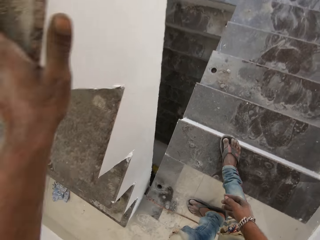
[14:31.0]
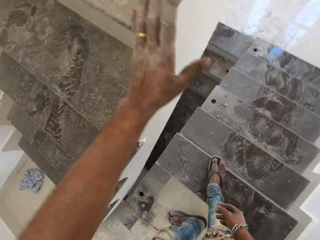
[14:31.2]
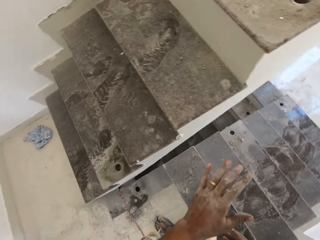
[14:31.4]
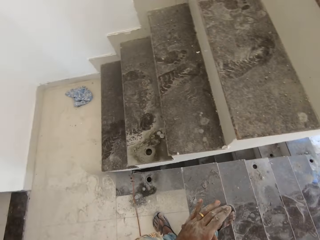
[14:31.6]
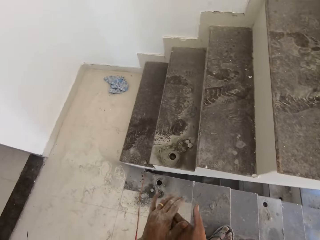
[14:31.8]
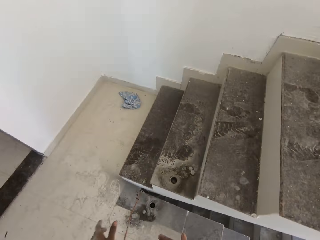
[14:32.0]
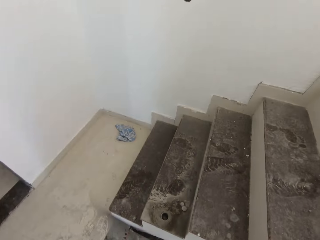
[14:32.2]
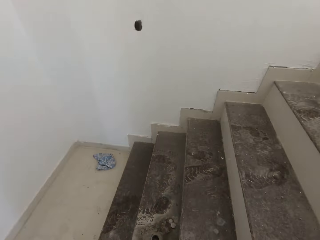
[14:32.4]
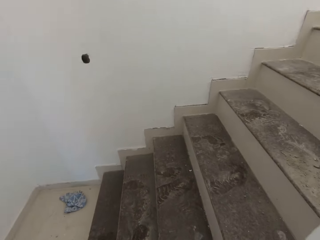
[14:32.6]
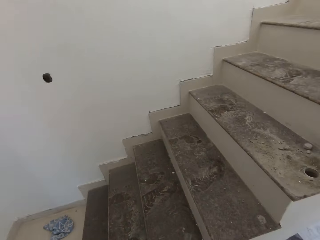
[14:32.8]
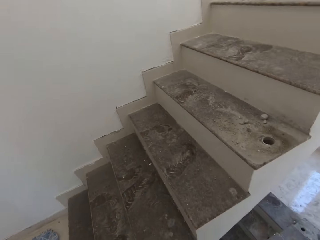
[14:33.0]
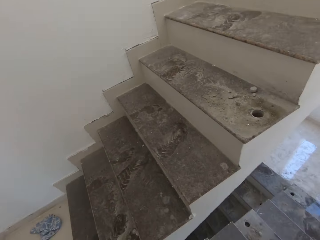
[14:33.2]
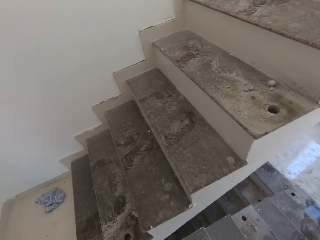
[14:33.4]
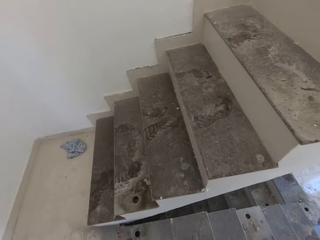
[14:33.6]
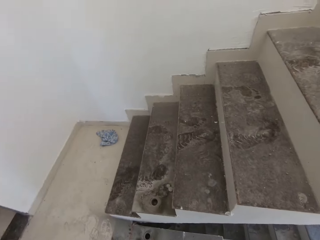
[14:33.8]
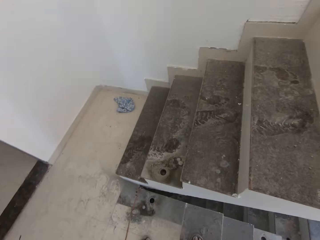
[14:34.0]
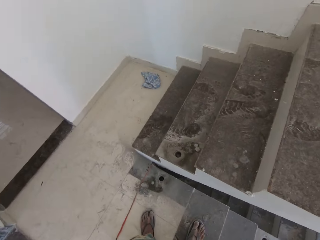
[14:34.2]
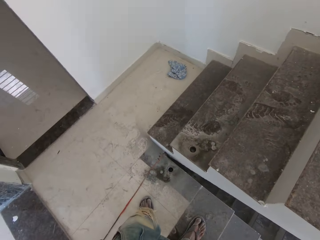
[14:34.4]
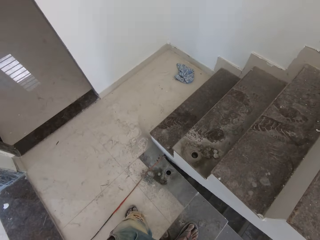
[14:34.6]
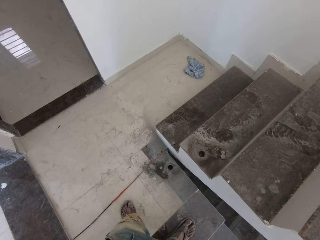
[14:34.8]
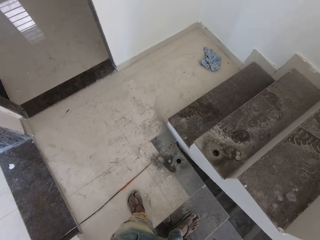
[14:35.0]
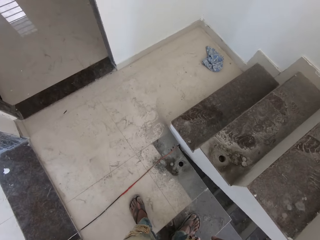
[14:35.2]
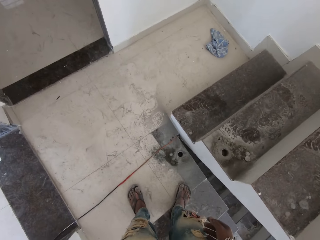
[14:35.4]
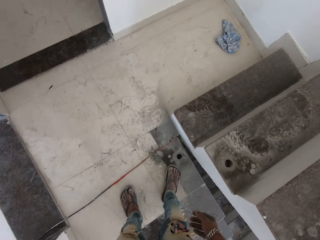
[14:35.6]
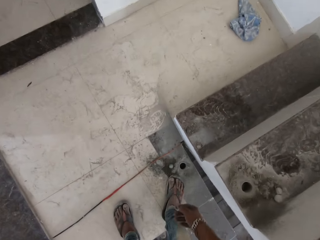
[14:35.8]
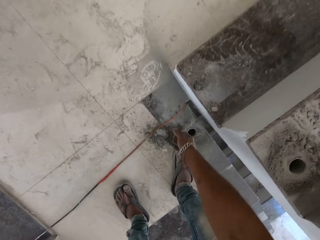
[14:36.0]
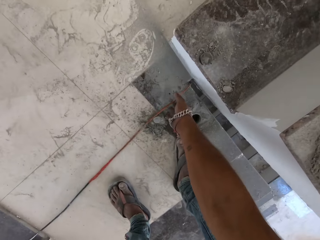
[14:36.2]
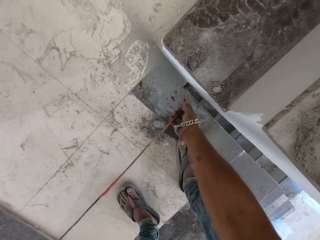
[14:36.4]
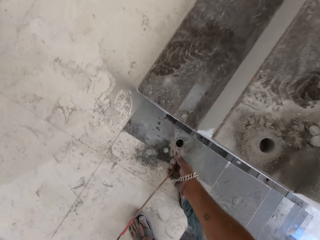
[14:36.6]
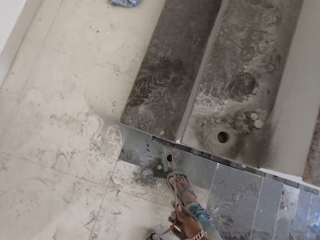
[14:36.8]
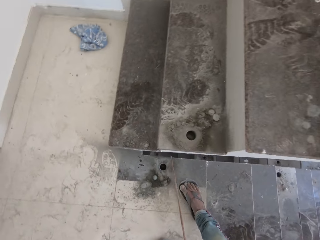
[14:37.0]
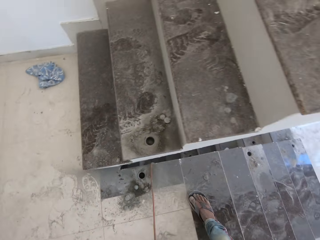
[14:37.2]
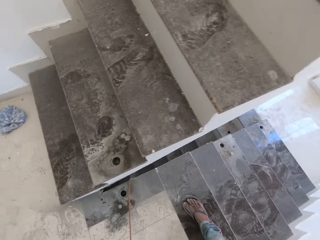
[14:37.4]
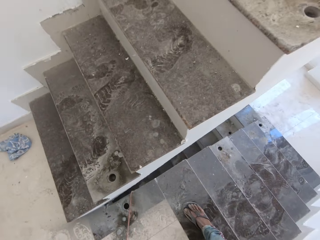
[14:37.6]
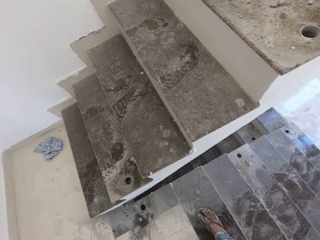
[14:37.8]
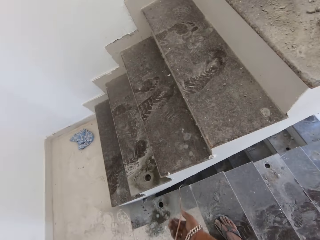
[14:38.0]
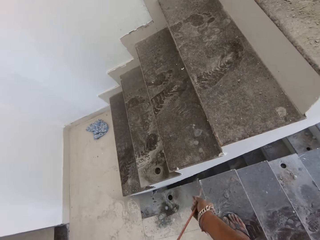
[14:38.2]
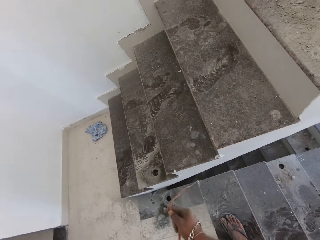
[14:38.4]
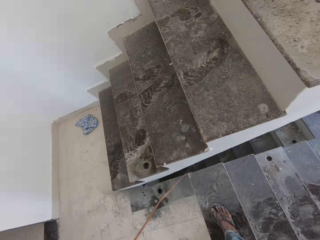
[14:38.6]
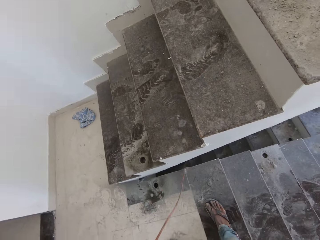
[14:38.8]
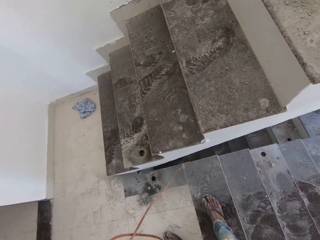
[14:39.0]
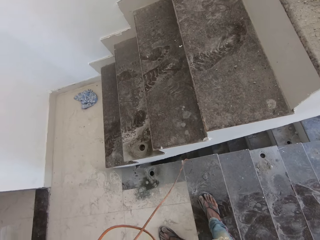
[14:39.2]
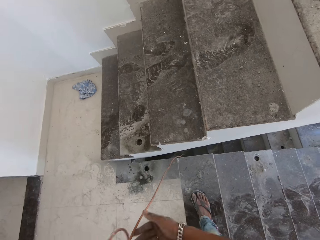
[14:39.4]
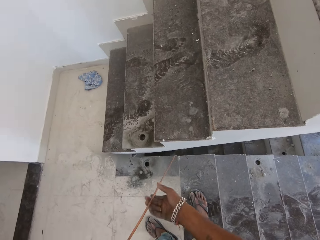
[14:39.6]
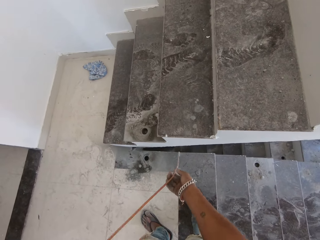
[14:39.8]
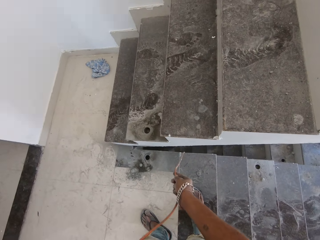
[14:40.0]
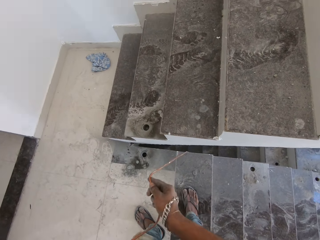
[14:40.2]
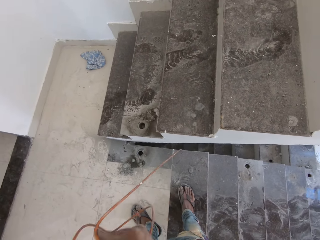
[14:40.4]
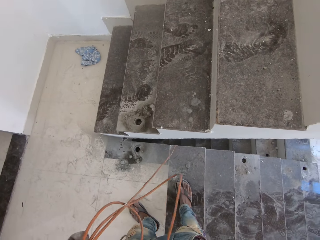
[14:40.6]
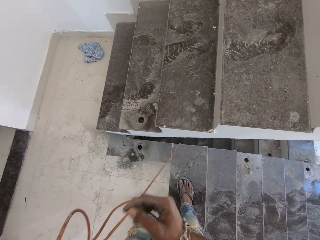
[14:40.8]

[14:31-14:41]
The camera wearer rubs his hands together. He talks to a man. He bends towards the floor. He picks the cord or cable of the drill from the floor with his right hand. He pulls the cord with his right hand. He stands up. The man talks to the camera wearer. The camera wearer pulls on the cable.

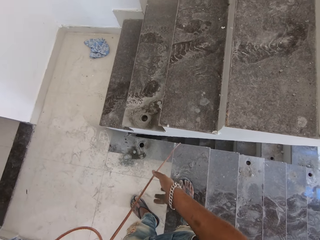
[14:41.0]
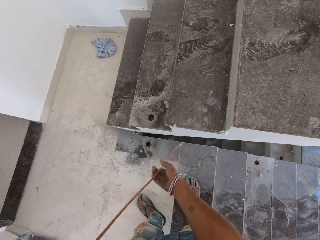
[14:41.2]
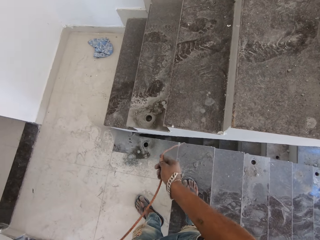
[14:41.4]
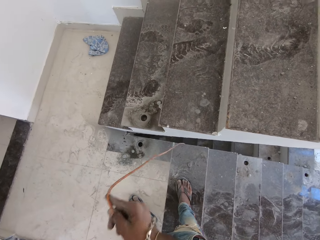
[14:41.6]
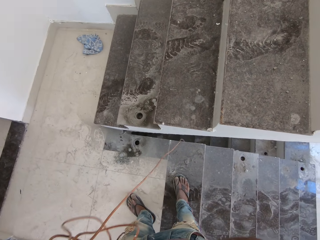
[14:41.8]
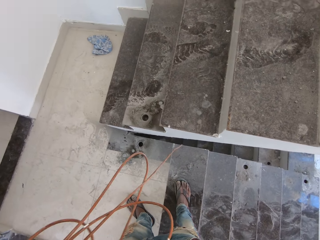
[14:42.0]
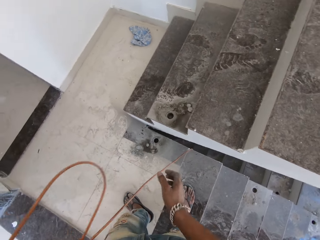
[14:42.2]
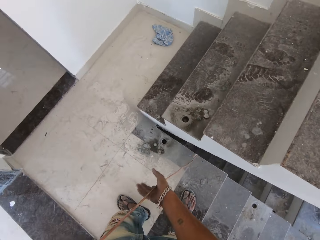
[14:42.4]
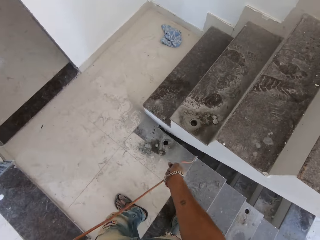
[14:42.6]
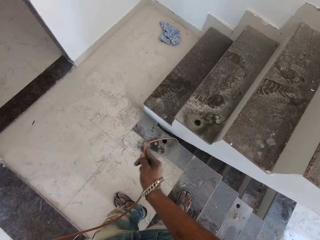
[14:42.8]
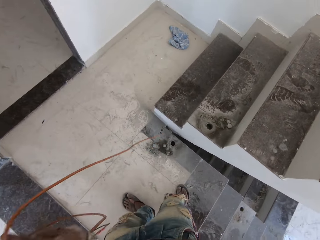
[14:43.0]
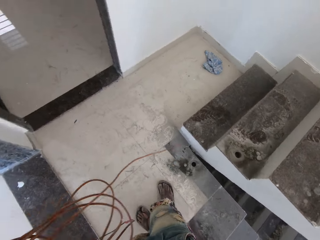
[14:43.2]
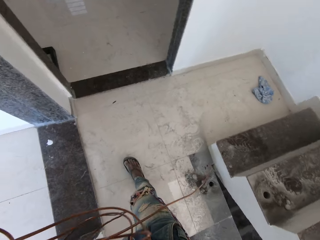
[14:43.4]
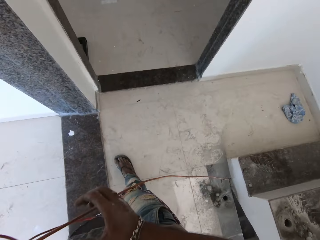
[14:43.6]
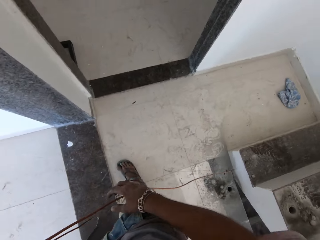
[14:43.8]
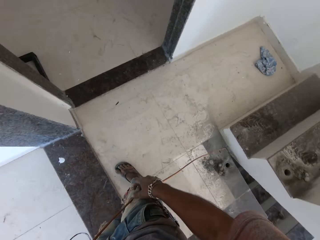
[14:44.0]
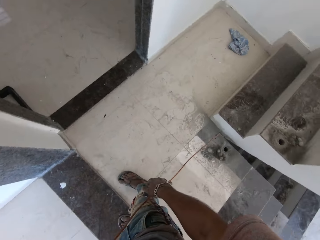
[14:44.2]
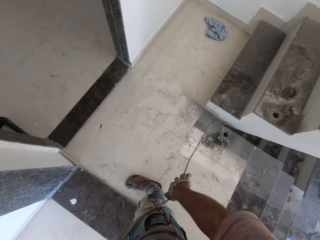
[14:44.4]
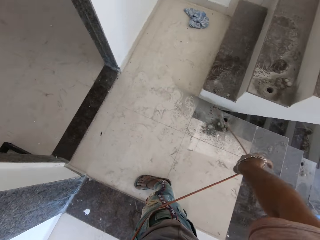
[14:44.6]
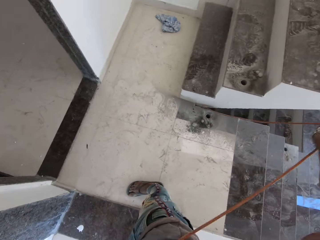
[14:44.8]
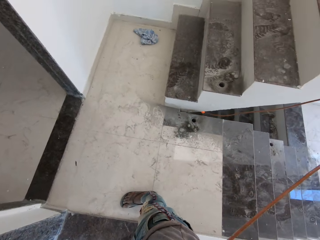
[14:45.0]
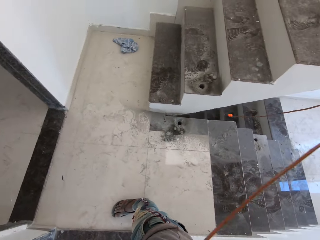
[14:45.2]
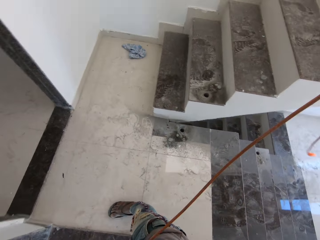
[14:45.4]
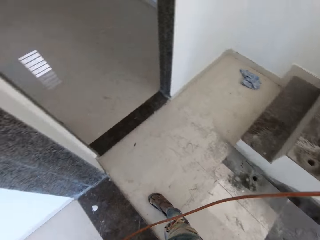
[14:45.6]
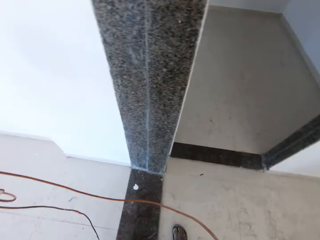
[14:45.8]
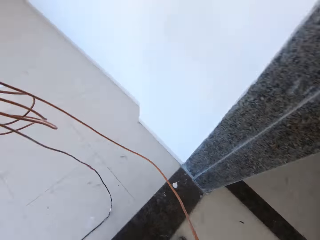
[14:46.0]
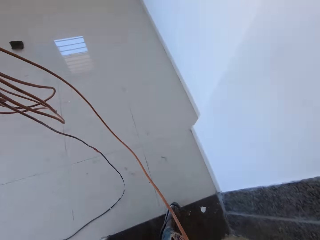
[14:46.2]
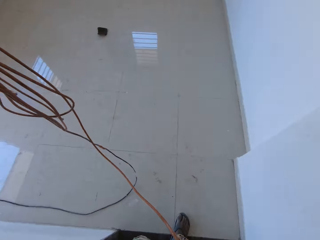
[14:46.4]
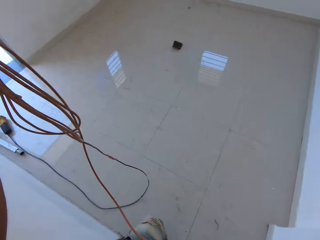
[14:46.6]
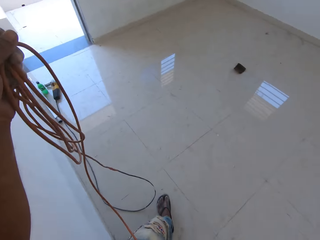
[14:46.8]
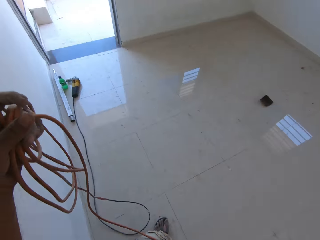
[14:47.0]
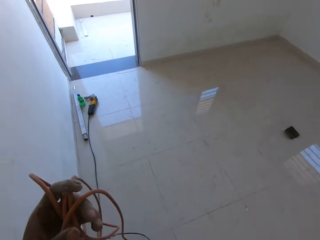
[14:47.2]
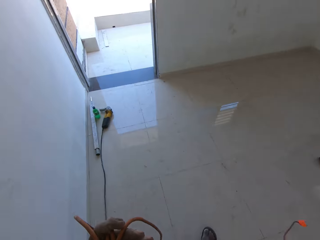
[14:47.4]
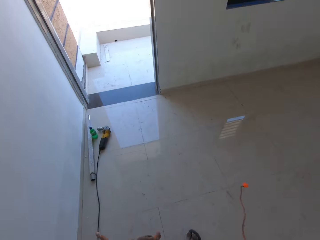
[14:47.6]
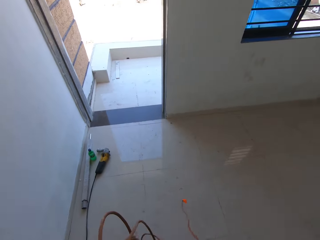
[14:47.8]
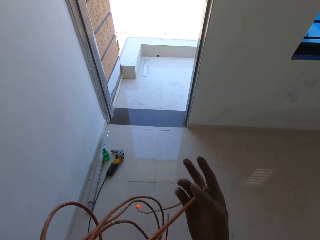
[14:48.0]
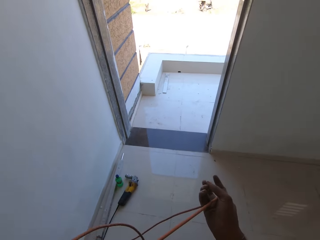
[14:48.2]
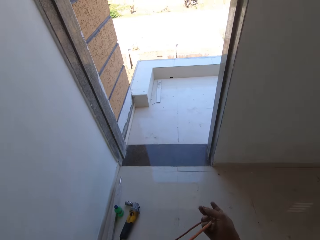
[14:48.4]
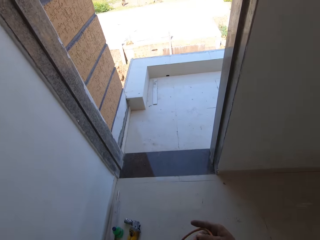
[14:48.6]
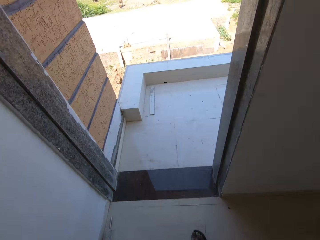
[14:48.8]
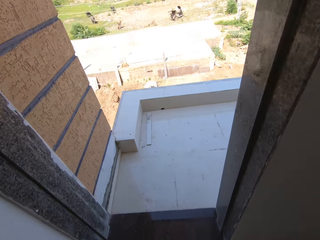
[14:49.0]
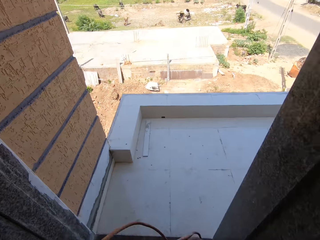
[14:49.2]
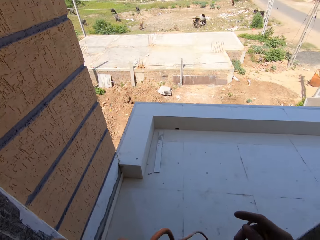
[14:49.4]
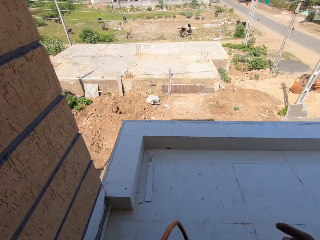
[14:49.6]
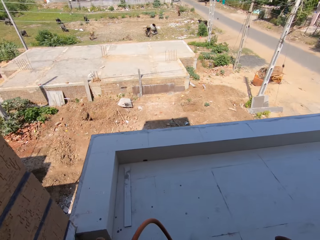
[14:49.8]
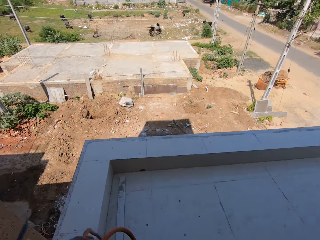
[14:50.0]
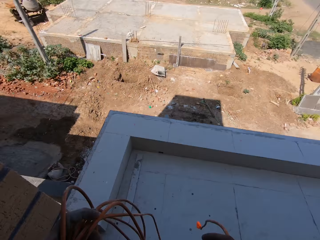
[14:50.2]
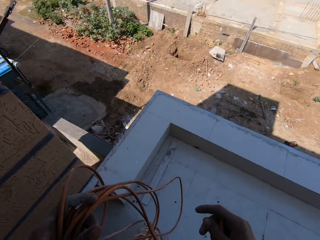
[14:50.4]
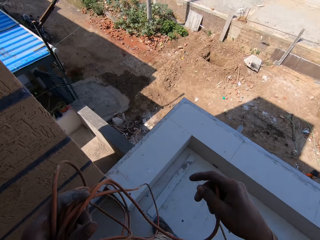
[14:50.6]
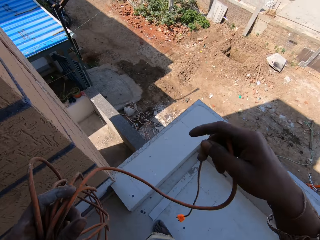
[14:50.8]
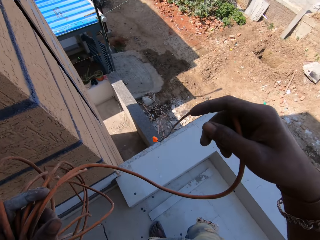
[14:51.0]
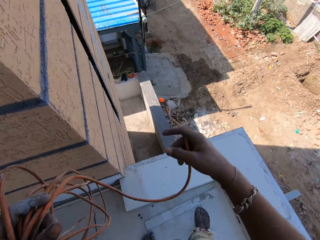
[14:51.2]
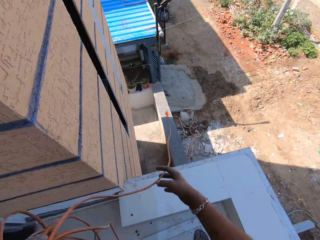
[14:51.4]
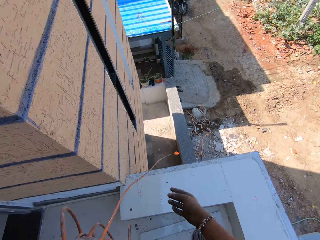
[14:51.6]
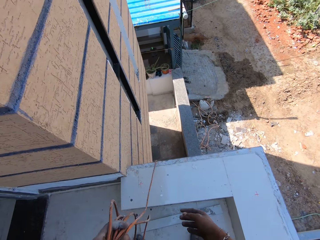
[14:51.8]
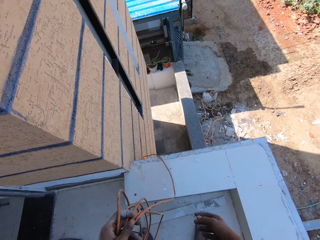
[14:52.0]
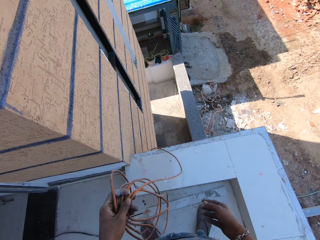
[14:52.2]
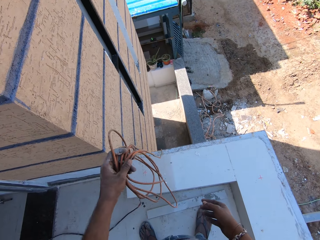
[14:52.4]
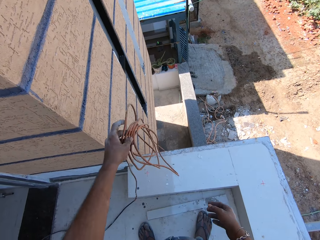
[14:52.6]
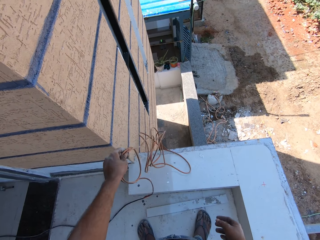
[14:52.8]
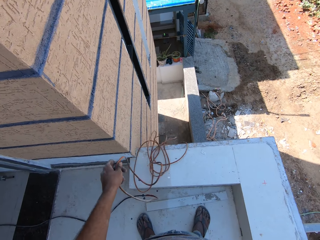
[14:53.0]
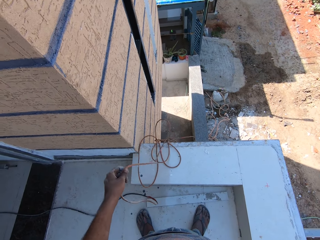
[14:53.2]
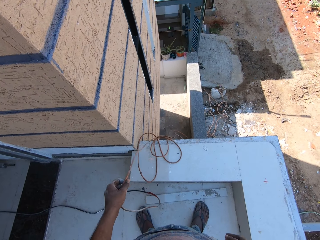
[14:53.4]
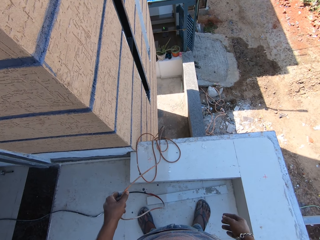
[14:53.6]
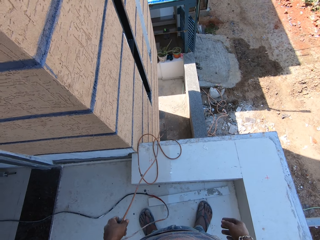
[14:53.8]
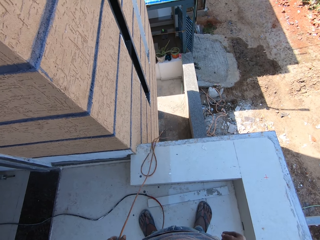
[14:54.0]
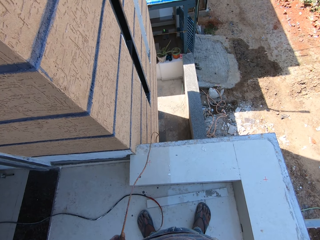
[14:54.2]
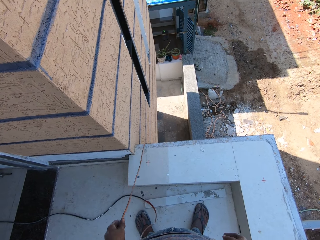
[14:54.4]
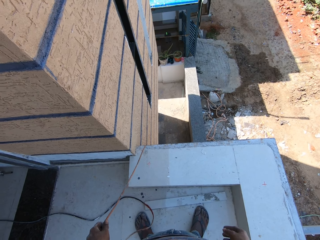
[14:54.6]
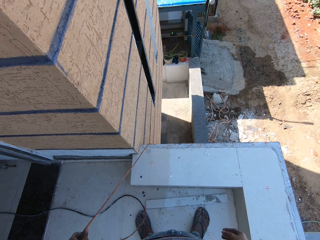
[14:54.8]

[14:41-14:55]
The camera wearer moves towards the door. He pulls on the cable. He enters the room. He walks into the balcony. He throws the cord of the drill to the floor with his right hand.
